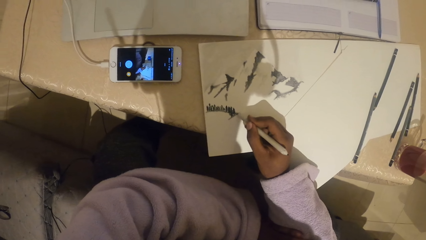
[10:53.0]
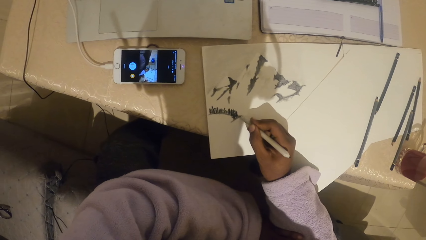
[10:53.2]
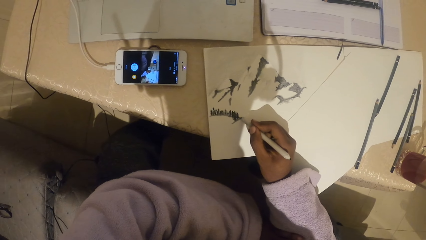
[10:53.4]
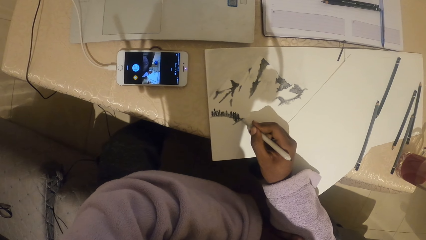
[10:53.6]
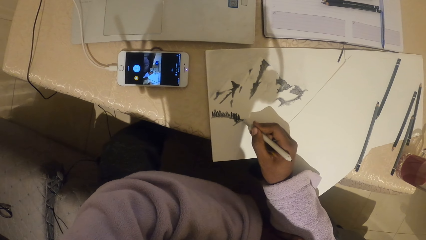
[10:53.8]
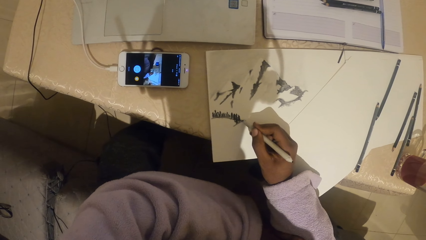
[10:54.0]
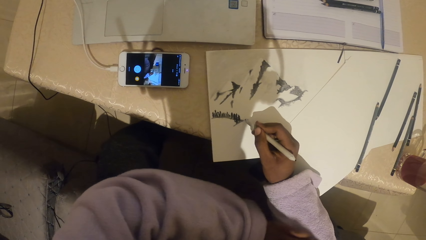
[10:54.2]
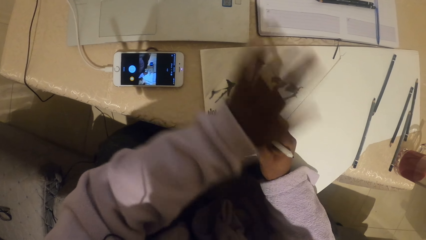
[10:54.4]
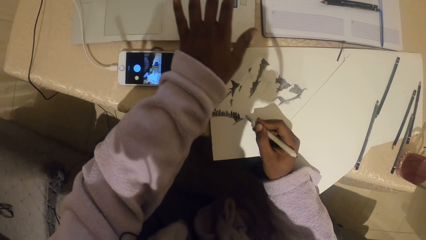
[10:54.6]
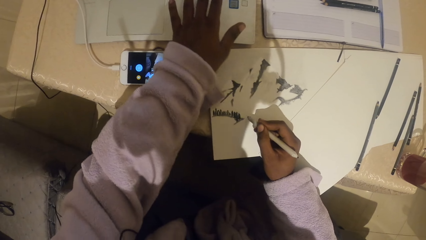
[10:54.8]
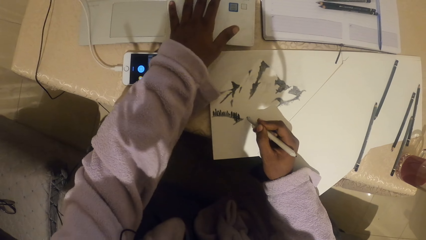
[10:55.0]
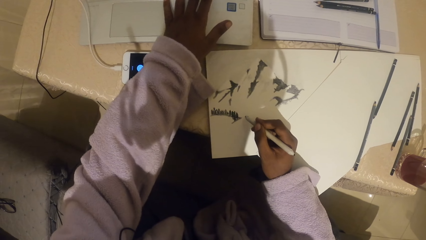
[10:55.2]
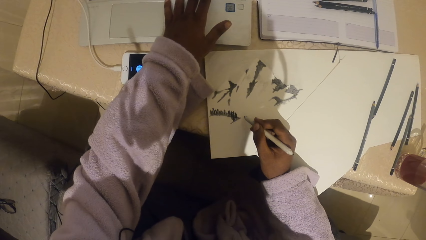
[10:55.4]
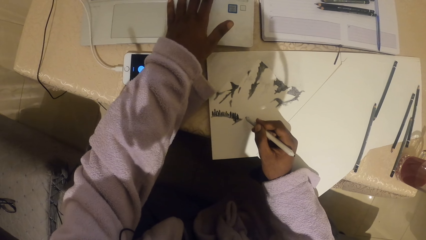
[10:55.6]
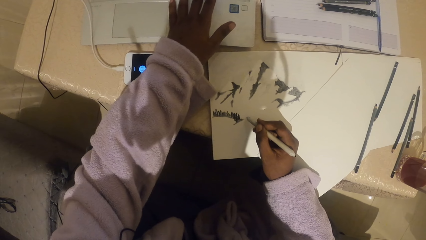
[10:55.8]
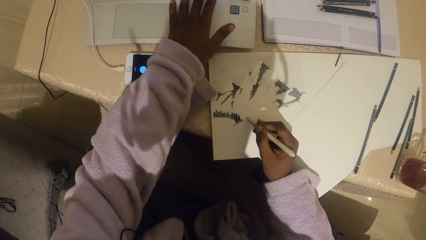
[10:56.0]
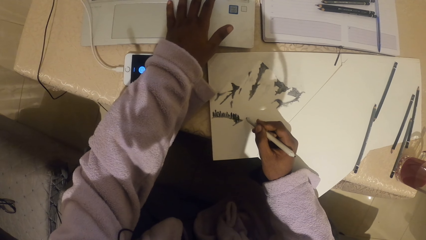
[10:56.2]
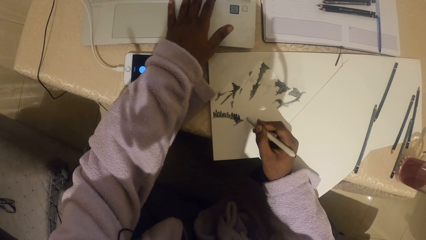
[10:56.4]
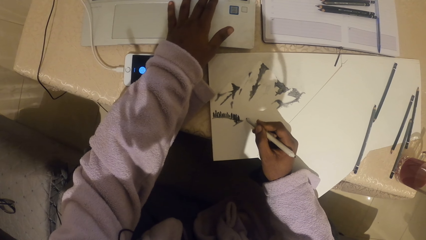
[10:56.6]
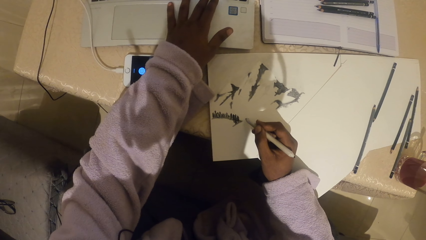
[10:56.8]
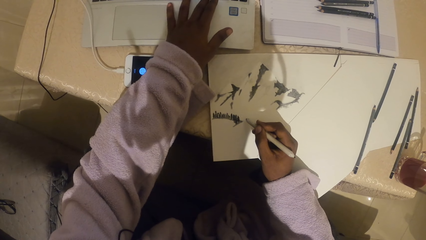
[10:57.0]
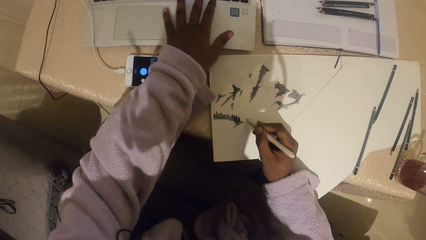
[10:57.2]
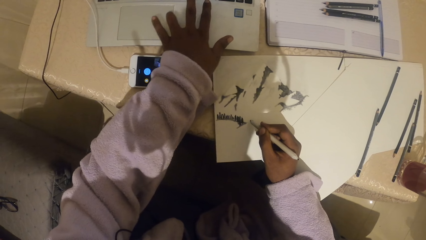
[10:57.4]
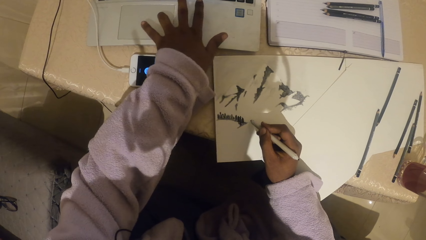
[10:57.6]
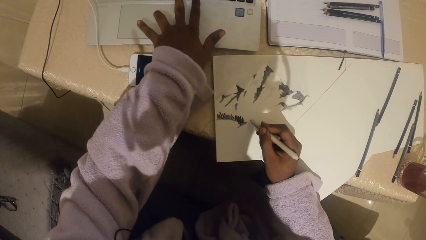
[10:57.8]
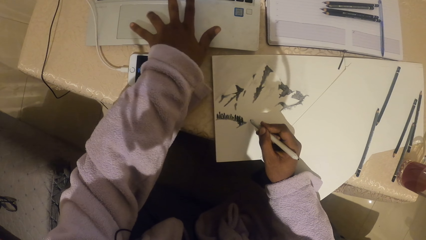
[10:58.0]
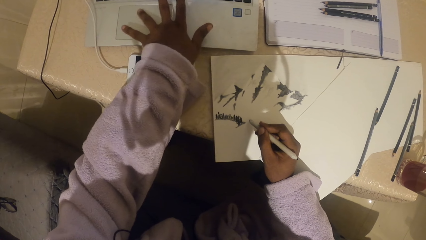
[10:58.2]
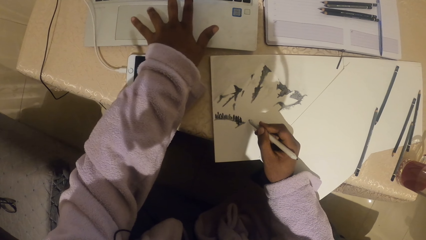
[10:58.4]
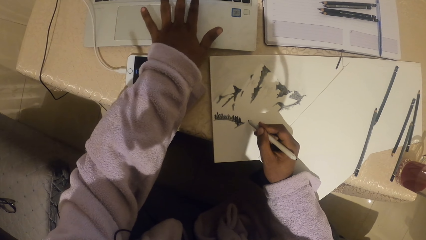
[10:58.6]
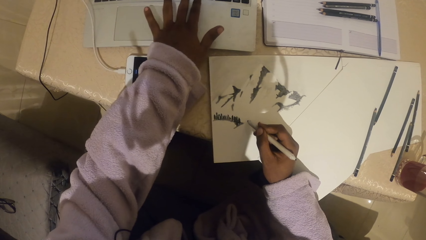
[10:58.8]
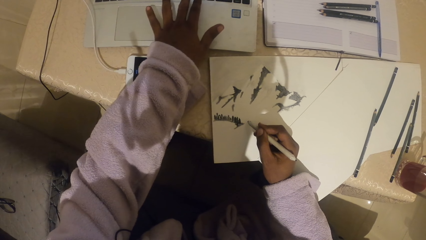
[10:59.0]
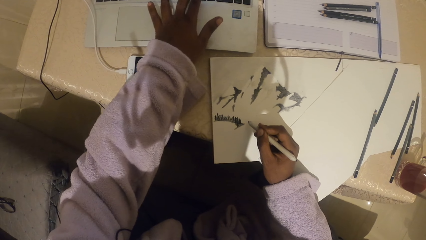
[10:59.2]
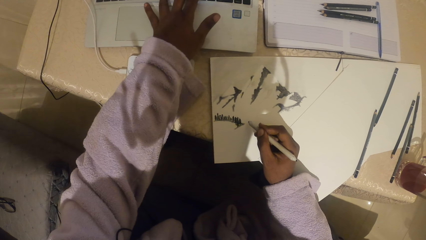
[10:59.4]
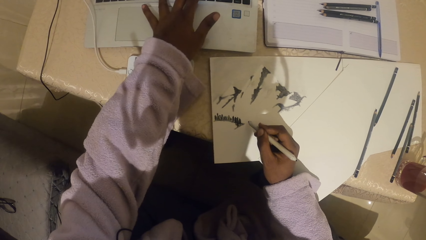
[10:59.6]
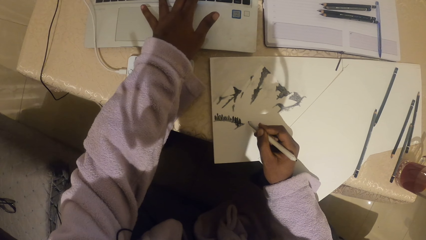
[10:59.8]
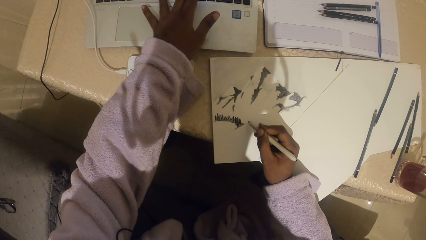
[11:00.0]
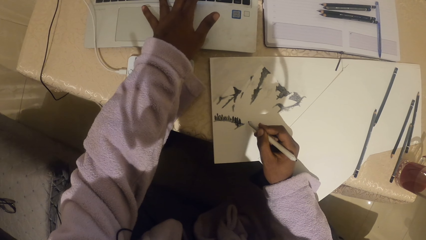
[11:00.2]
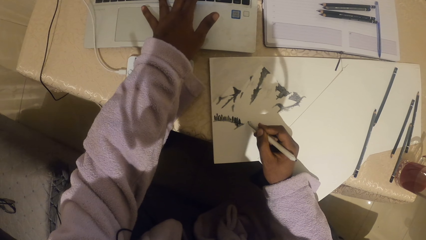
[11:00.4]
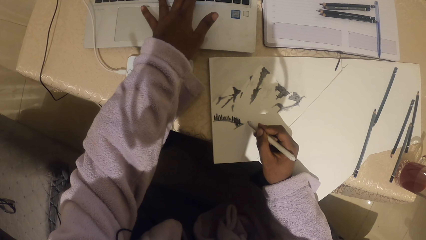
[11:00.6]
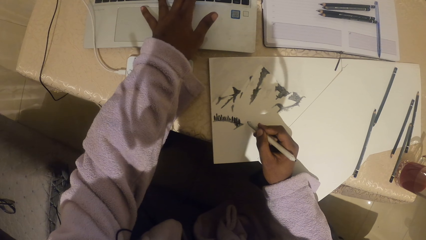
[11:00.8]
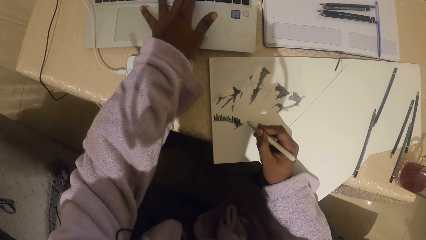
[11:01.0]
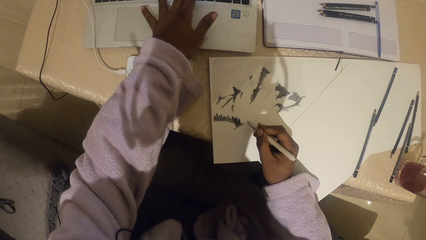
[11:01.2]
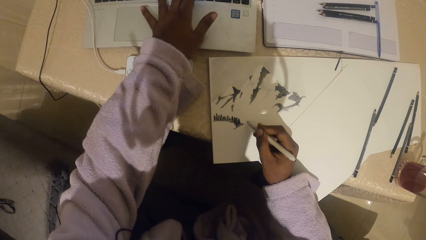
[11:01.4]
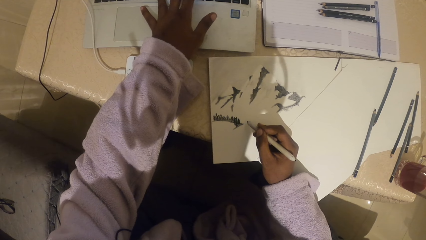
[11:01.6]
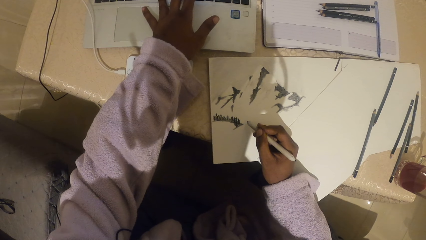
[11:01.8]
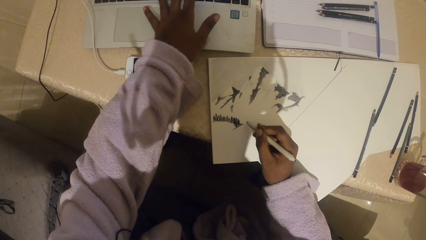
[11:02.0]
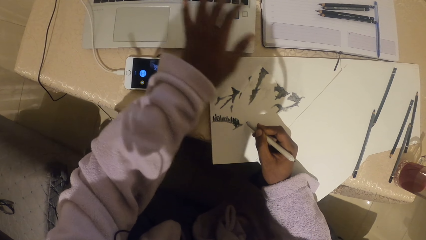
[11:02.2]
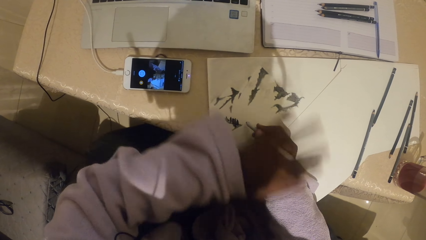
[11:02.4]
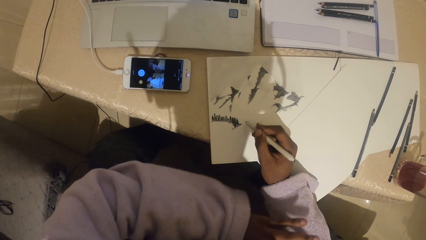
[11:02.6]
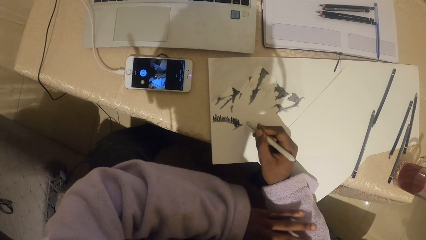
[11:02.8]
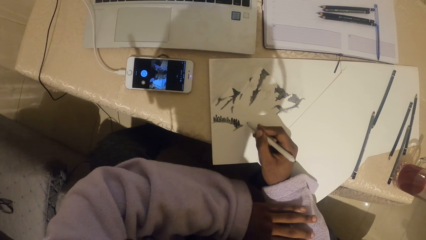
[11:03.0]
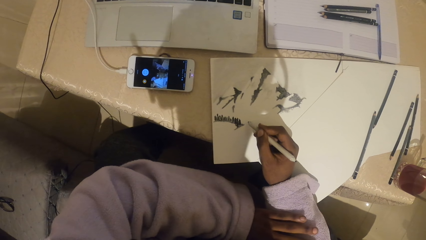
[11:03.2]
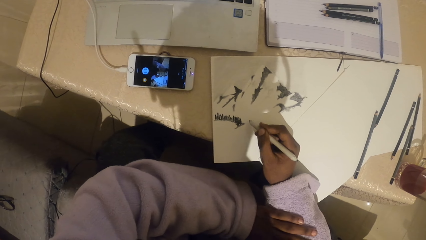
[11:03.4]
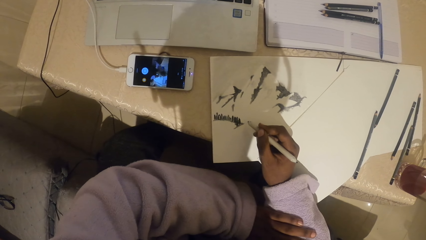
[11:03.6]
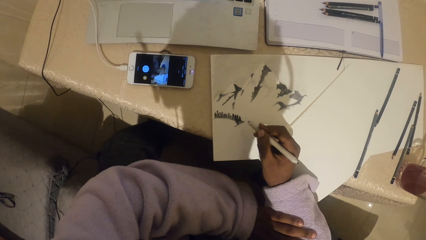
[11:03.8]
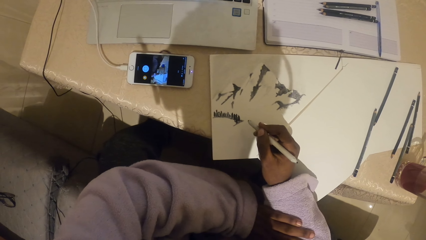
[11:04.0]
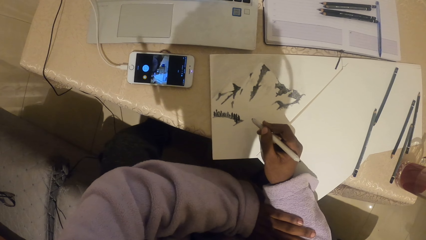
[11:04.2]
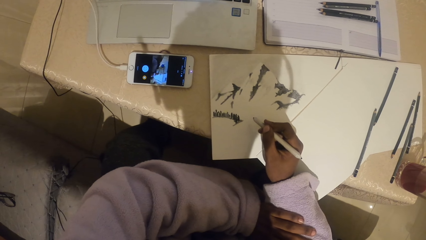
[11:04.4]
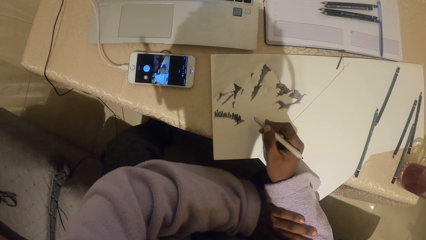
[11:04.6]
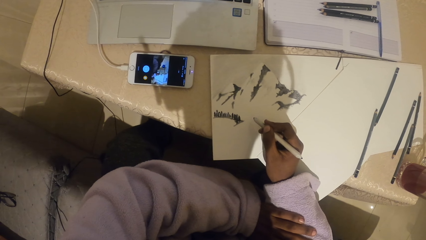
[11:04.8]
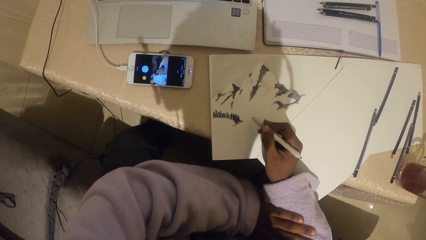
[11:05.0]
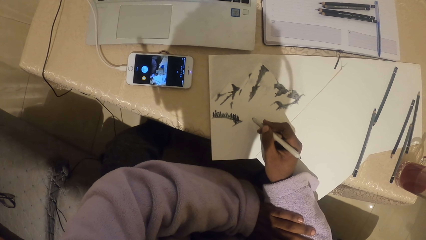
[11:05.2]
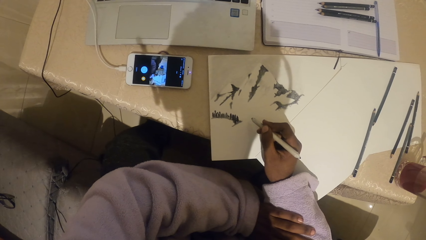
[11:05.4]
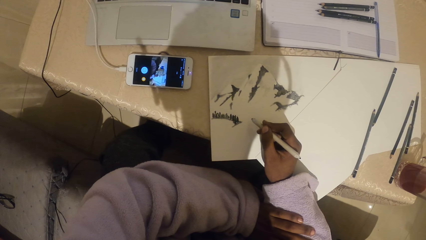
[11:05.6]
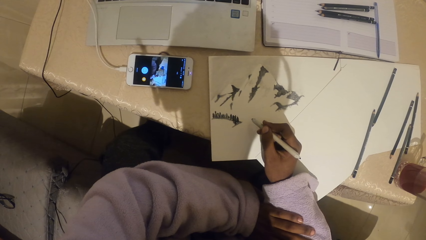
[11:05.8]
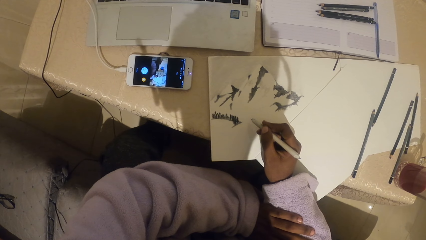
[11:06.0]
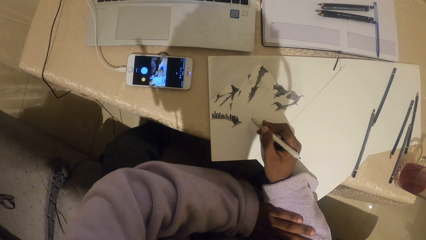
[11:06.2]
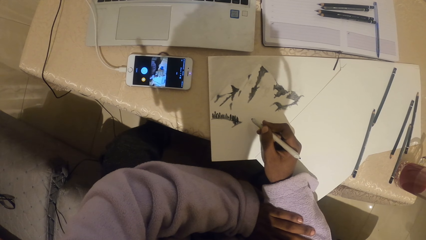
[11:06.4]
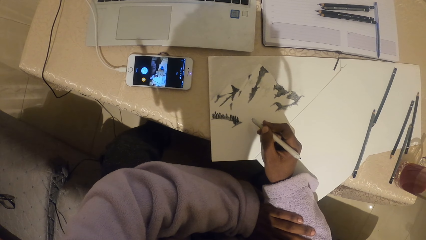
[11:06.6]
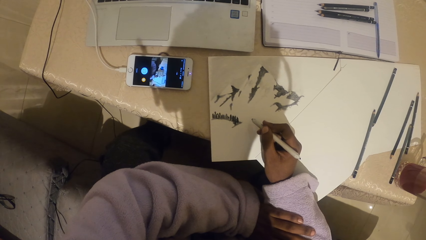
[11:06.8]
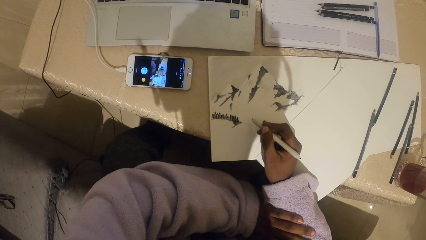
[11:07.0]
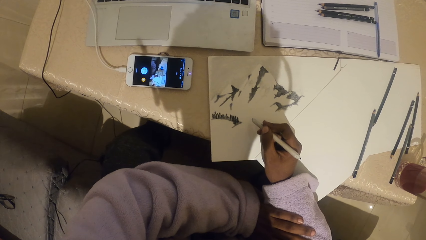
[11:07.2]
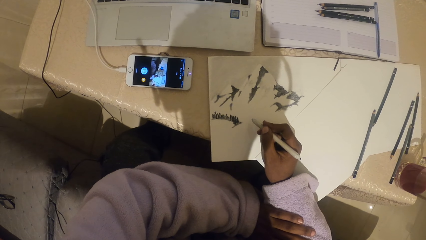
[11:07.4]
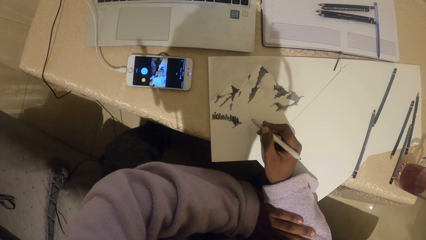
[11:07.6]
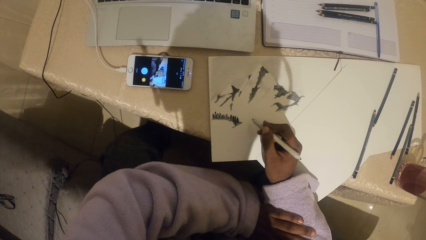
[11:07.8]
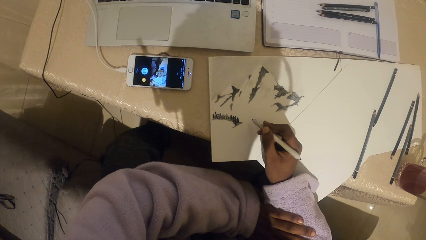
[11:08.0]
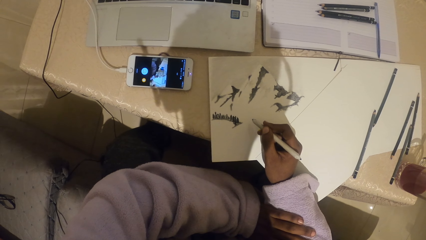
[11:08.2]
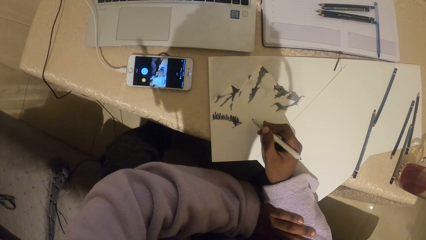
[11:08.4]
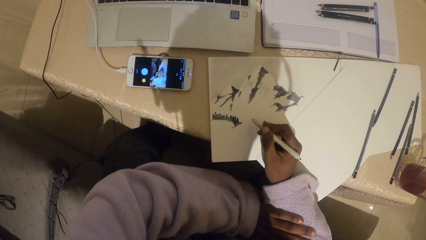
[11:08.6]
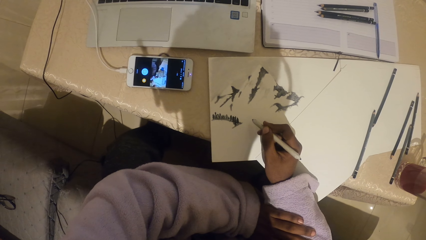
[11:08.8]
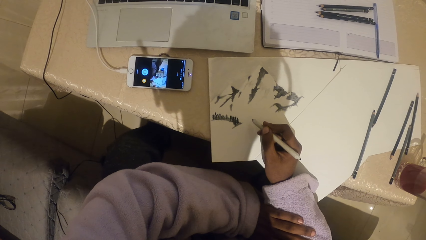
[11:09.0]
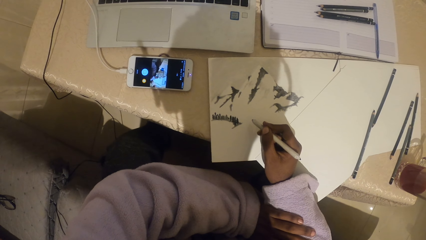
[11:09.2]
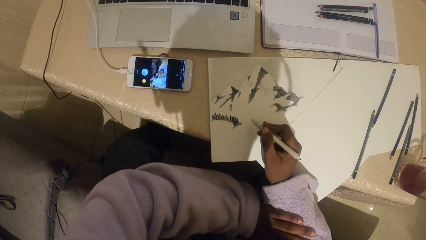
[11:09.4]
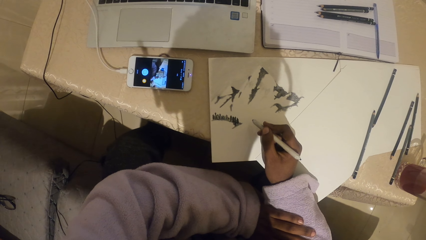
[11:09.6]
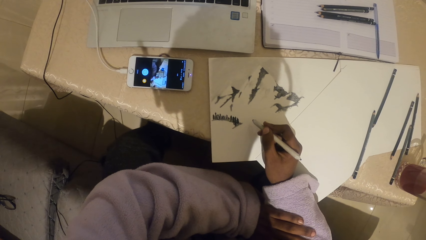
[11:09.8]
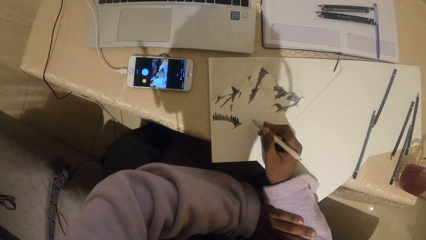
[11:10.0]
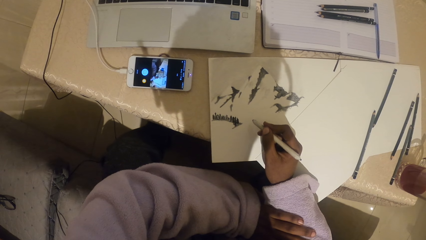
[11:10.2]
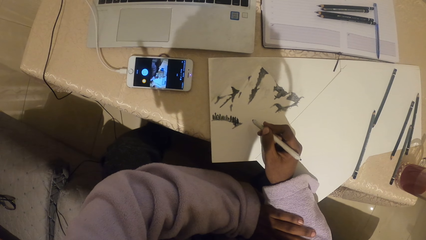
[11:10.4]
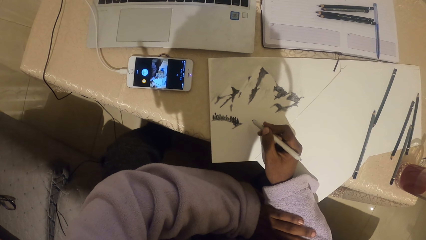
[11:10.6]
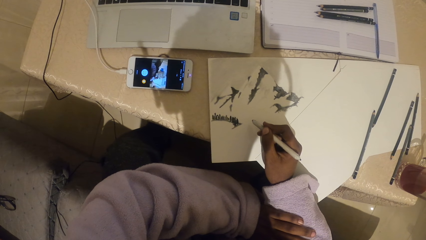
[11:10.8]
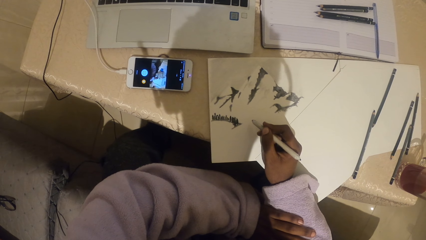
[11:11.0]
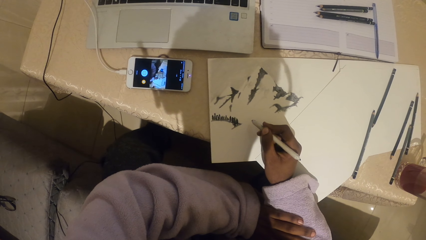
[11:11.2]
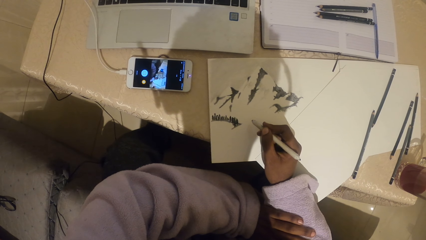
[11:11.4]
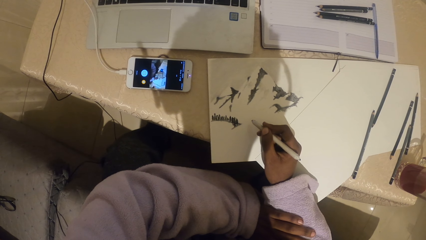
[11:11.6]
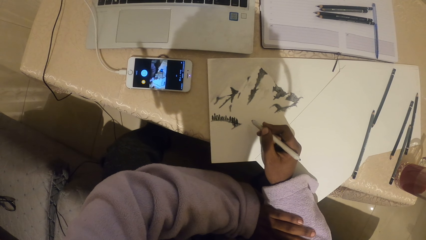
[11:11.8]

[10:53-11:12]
The camera wearer operates a laptop. They place the left hand on the right hand. They look at the drawing. They hold the pencil.
